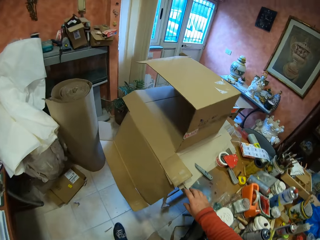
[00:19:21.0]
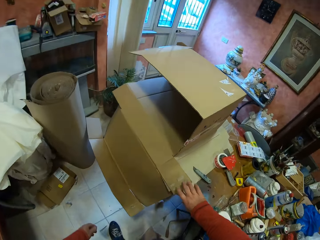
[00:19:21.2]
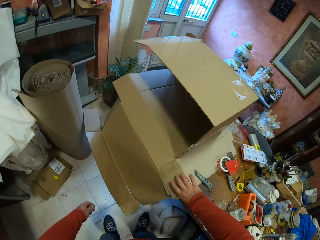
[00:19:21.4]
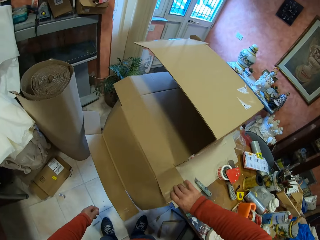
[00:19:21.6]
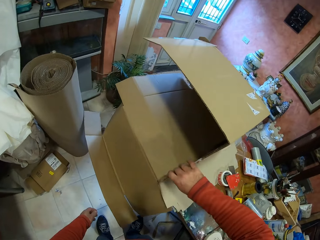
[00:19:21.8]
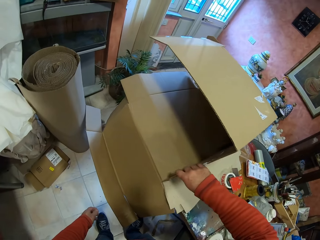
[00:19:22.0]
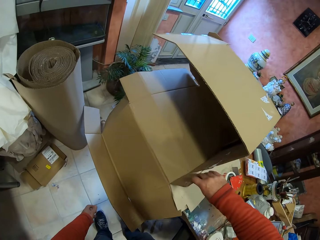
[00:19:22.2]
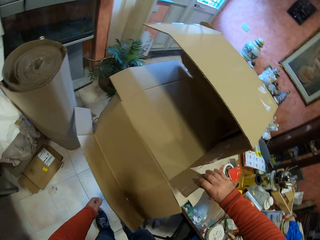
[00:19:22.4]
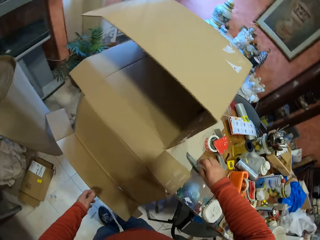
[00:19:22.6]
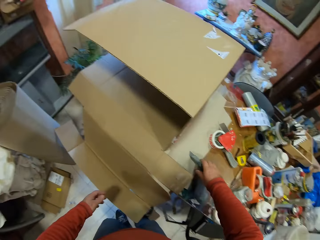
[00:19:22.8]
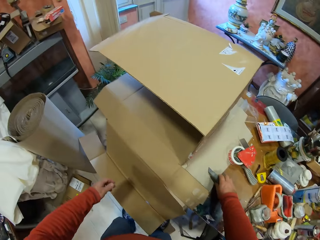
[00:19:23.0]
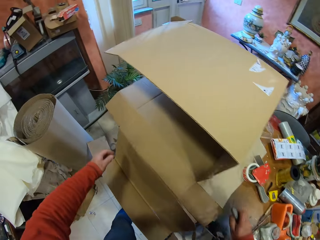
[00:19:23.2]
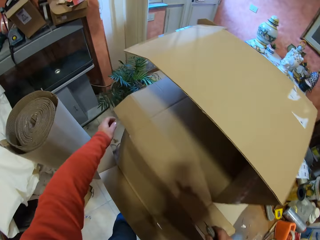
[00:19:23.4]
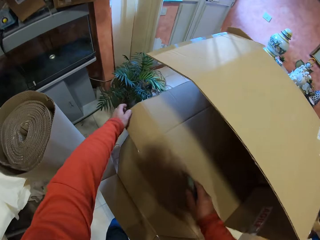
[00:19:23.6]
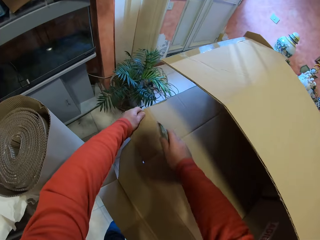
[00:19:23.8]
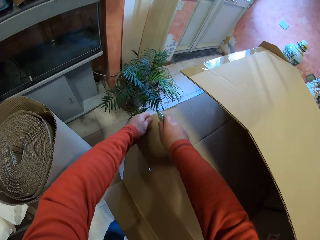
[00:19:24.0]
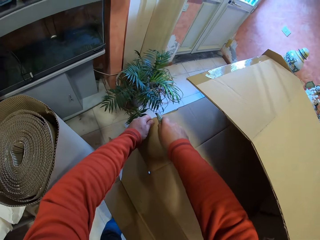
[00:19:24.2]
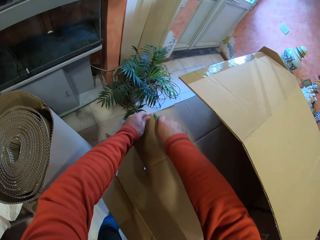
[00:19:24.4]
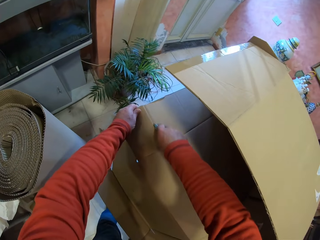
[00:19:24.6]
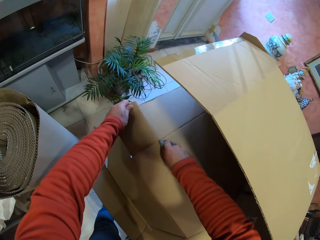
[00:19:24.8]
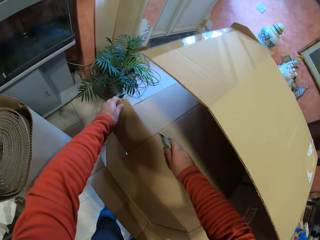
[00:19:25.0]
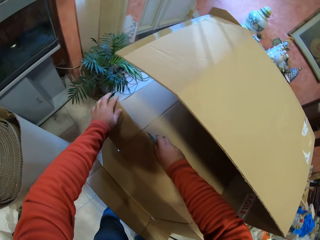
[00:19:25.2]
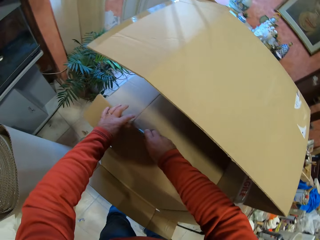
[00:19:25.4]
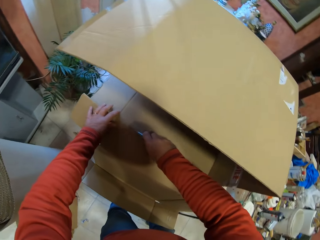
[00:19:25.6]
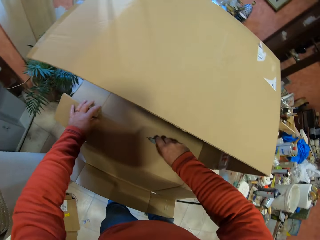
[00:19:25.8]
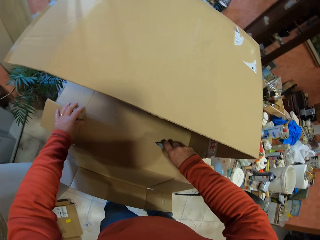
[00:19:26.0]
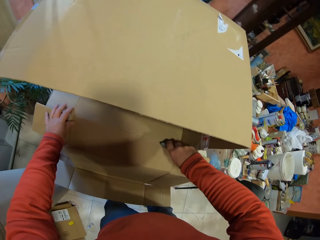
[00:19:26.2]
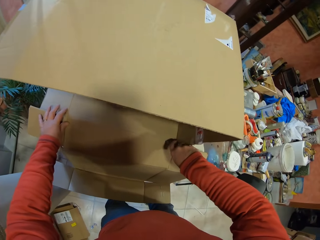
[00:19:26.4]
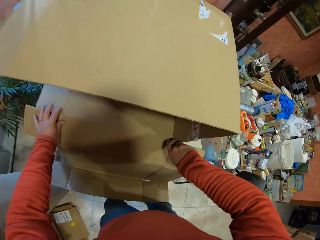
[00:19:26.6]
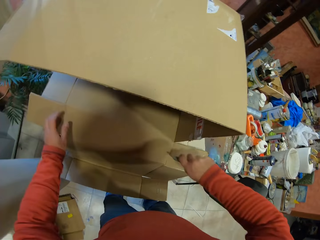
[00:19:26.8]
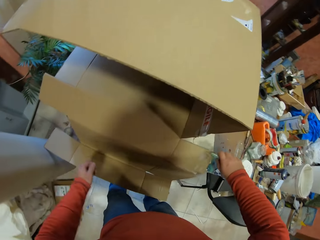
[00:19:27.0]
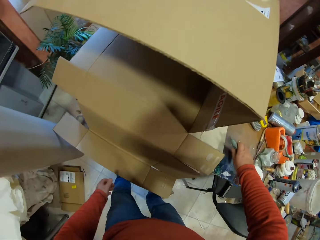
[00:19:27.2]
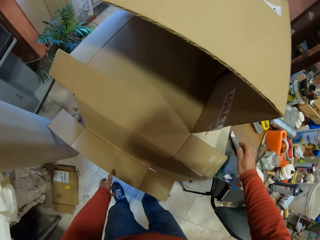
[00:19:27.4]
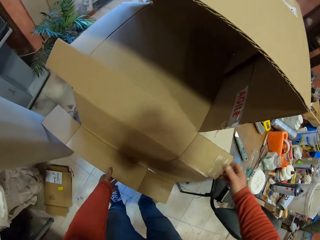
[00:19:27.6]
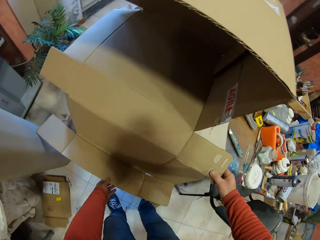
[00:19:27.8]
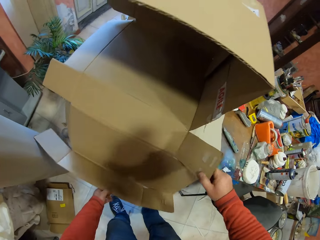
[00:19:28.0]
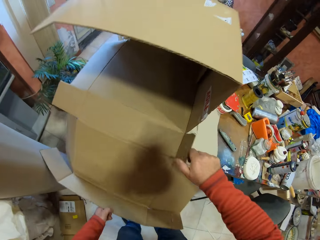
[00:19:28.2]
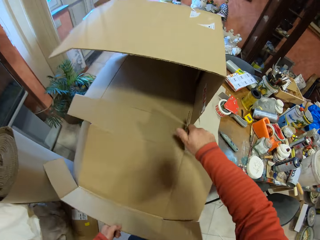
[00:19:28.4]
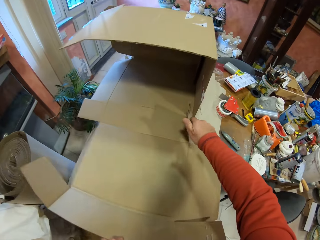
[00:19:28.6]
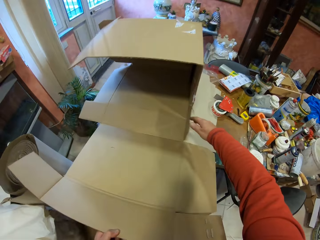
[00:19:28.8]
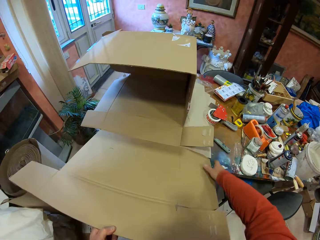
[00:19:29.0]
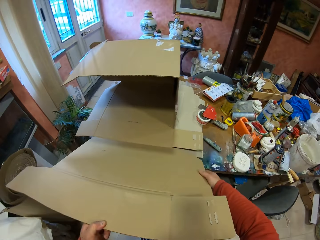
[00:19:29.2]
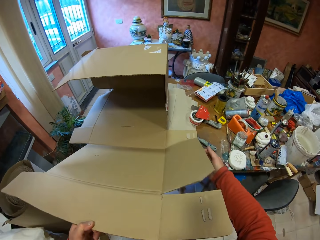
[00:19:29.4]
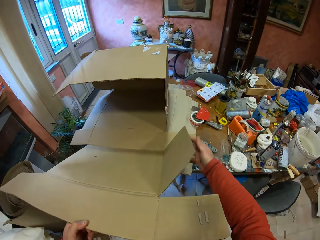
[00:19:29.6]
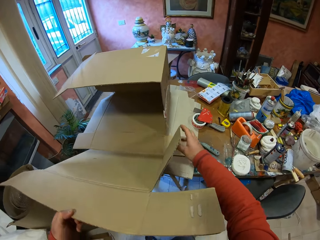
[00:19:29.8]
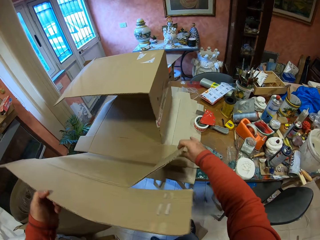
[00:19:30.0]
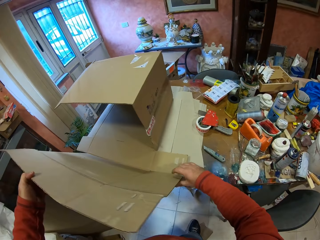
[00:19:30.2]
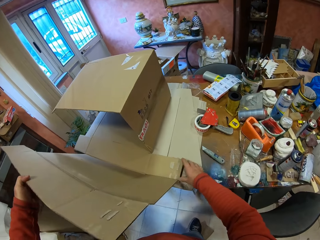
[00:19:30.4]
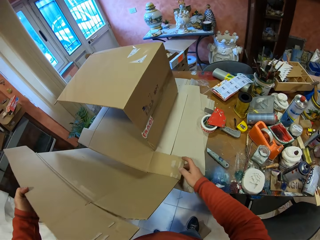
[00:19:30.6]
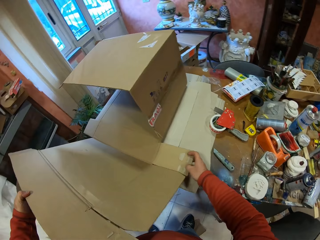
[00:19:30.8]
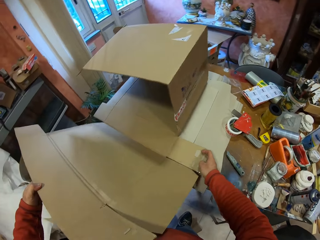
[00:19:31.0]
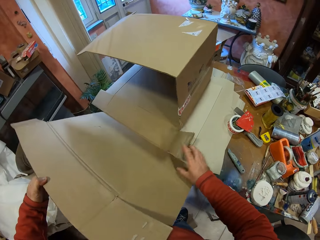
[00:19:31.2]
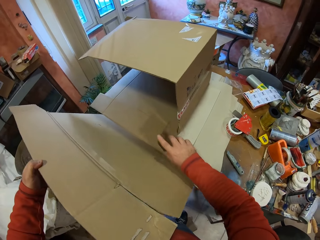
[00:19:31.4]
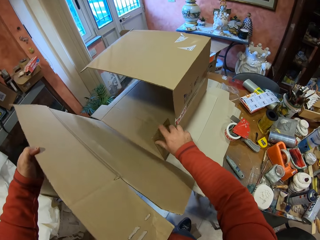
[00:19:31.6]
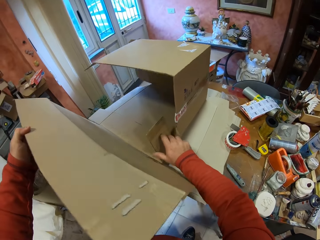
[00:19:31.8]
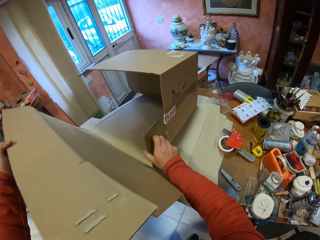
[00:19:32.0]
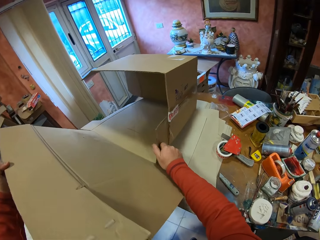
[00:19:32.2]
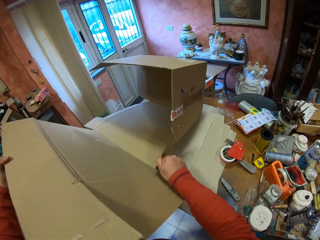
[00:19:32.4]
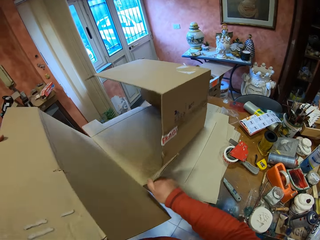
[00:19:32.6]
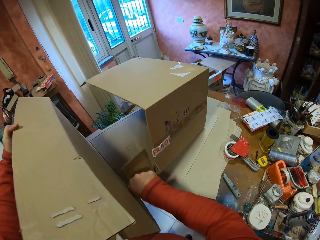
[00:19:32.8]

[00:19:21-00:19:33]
The camera wearer touches the carton box with his right hand. He picks up the utility knife on the table. He cuts the carton box with the utility knife. He places the utility knife on the table. He folds the carton box.

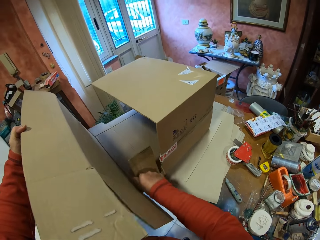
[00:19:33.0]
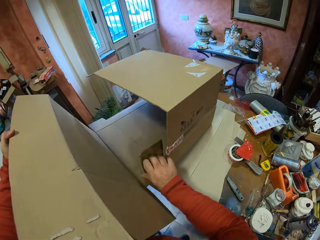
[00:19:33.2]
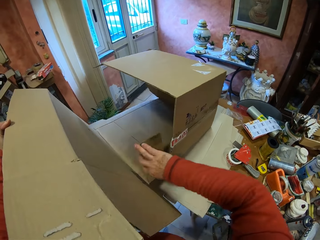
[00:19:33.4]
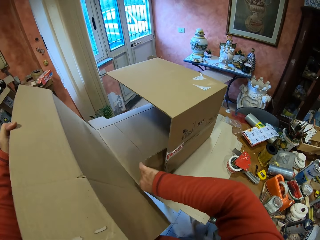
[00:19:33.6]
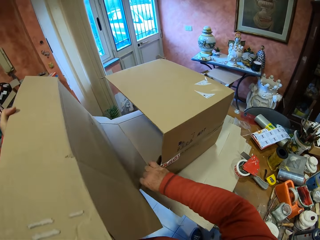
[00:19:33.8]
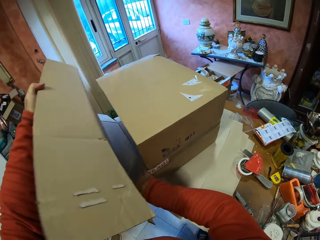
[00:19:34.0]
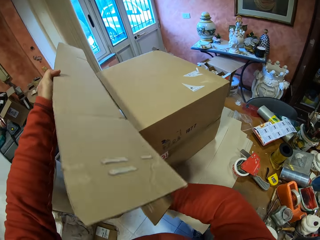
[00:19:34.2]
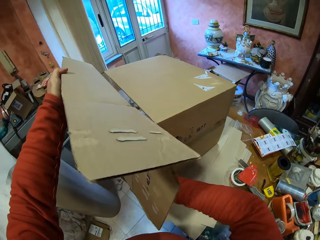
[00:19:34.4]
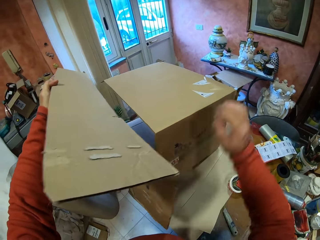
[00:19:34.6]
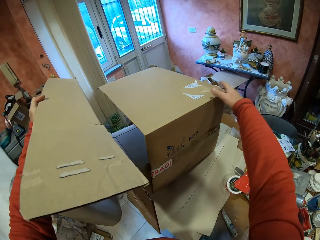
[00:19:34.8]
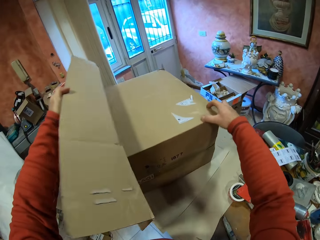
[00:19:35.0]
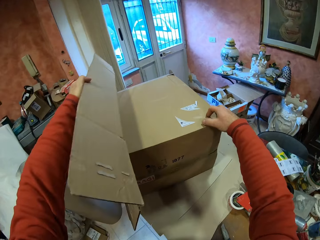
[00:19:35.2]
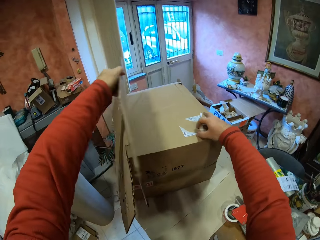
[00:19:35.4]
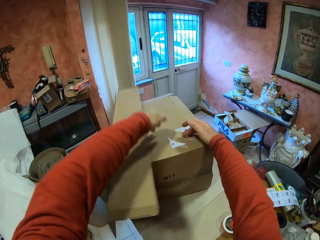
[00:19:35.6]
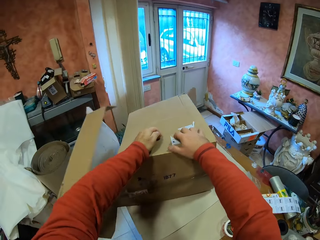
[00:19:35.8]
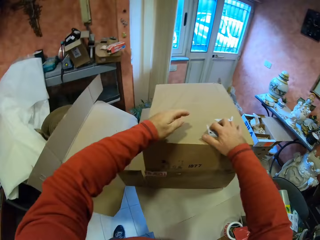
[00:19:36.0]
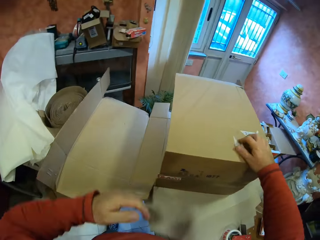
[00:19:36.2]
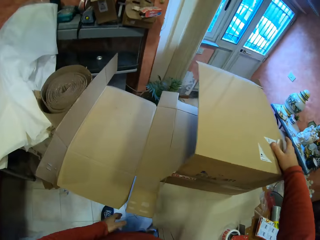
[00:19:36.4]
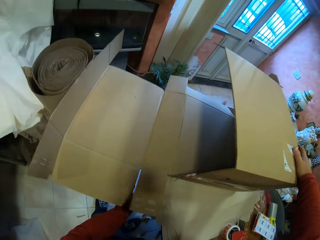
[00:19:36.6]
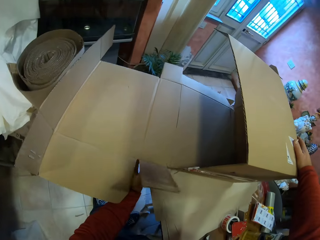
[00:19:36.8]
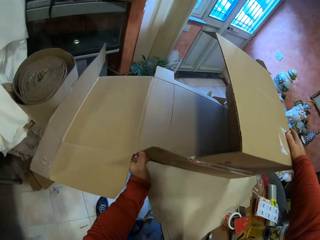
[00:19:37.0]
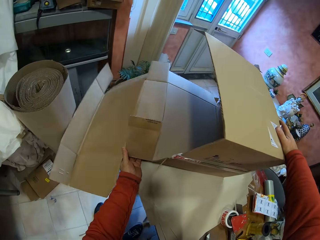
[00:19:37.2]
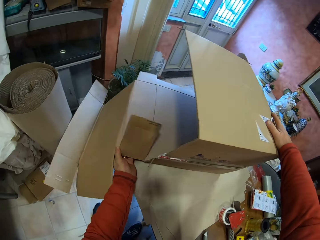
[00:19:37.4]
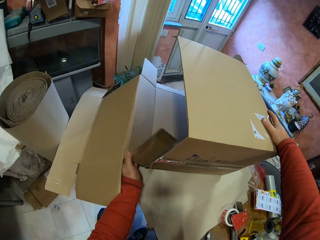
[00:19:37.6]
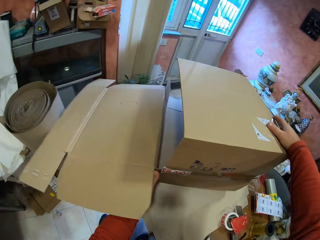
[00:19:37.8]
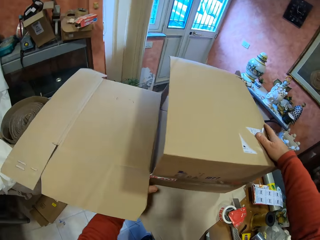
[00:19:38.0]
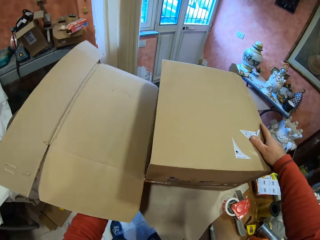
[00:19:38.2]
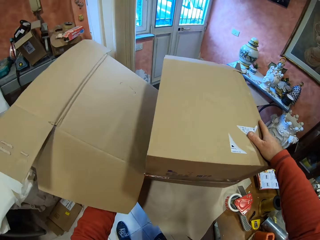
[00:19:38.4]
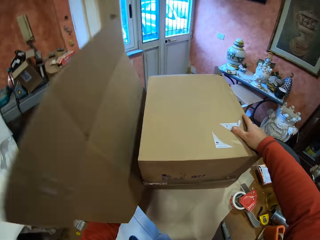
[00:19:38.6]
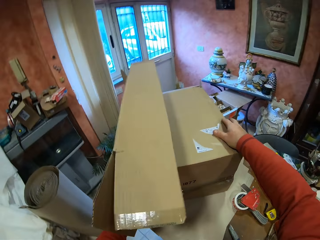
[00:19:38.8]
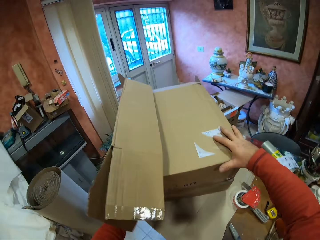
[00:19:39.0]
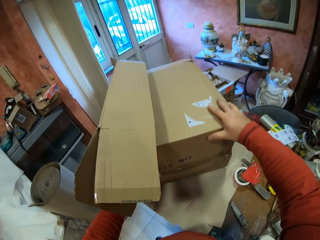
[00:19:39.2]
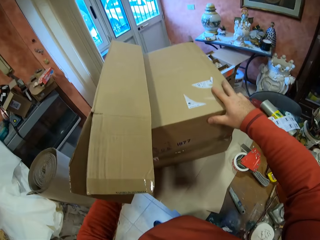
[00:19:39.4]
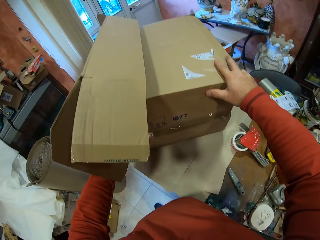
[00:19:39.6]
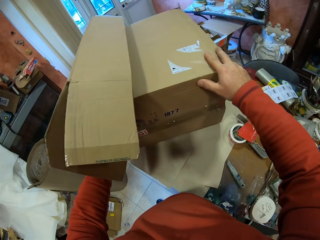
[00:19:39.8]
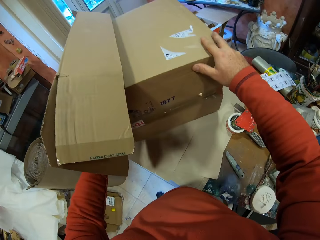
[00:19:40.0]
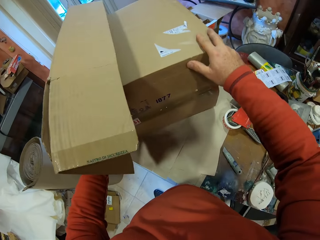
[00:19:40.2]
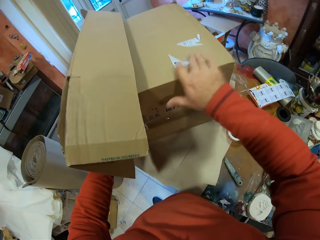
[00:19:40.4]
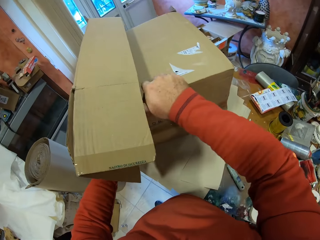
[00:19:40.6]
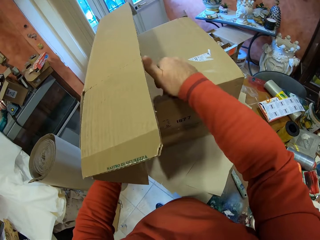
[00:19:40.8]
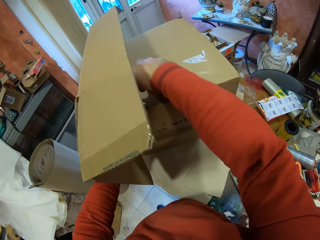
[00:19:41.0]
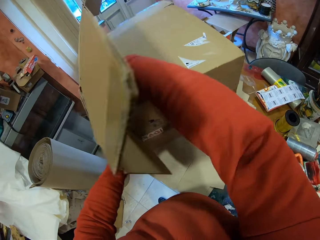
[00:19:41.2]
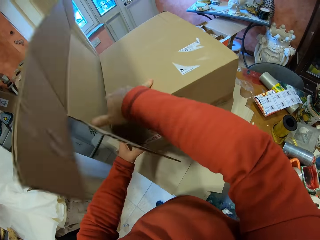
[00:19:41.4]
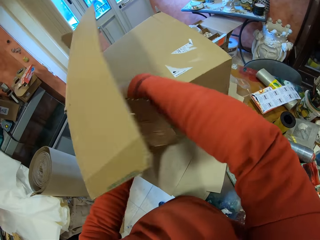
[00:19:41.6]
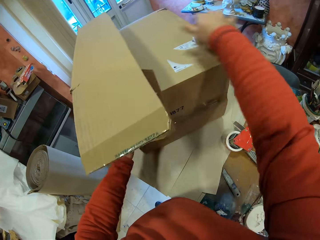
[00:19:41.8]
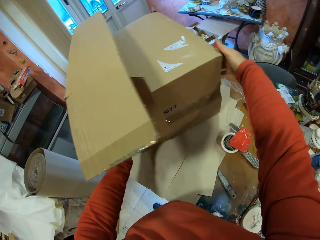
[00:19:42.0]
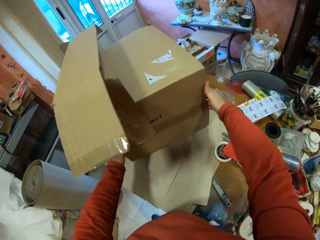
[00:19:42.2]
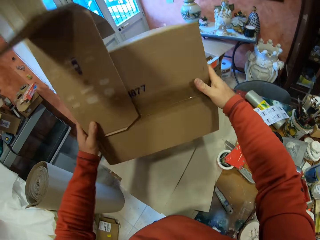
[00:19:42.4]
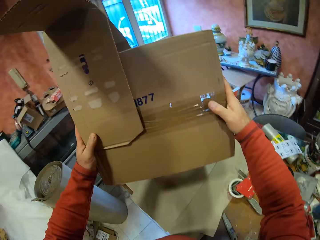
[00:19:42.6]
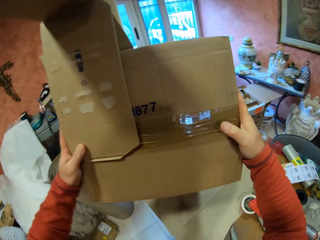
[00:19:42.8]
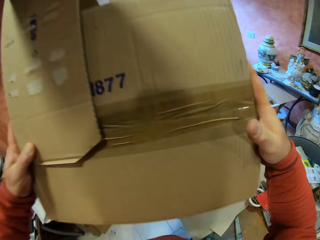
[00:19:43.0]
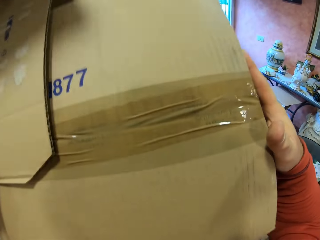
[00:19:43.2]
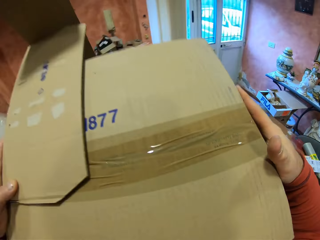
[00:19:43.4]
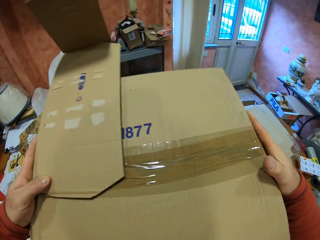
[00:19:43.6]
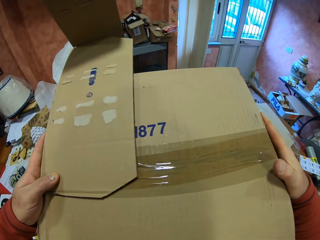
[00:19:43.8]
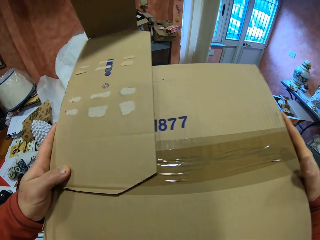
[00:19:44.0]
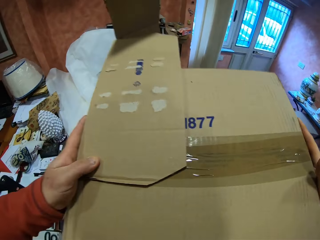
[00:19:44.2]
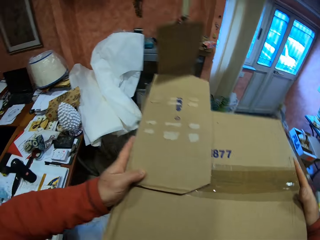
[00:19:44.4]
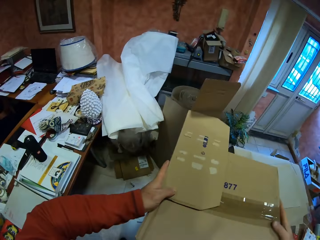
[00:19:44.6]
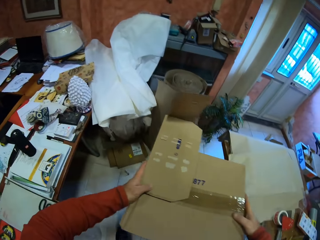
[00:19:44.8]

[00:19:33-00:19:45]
The camera wearer lifts the carton box.
